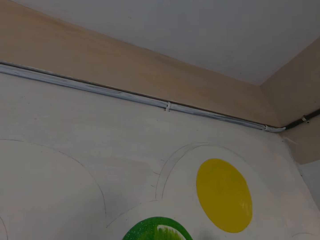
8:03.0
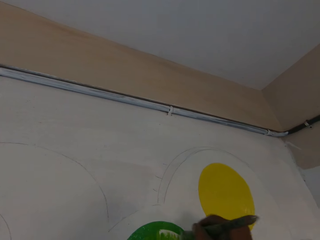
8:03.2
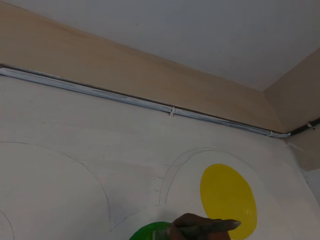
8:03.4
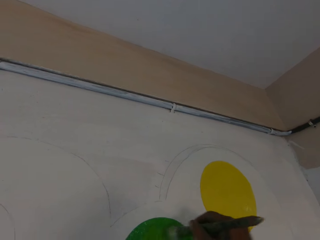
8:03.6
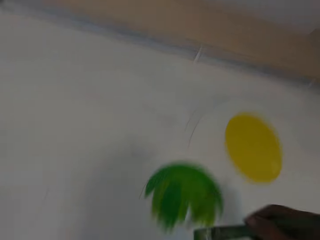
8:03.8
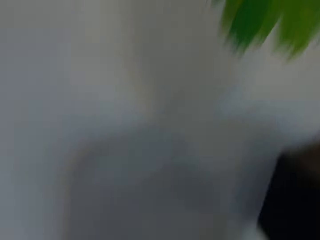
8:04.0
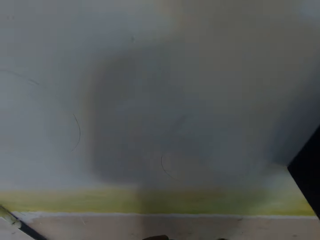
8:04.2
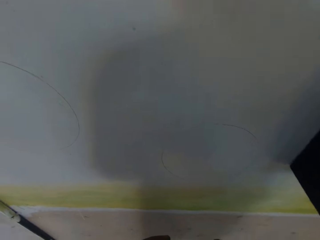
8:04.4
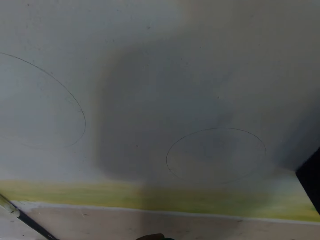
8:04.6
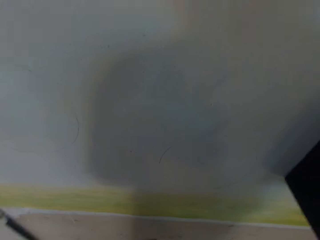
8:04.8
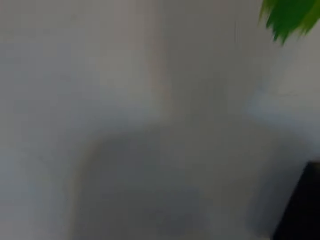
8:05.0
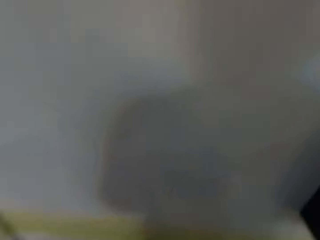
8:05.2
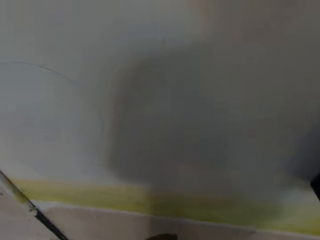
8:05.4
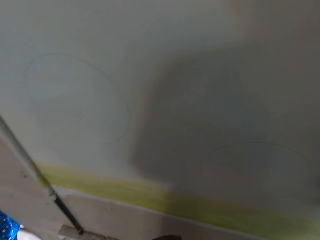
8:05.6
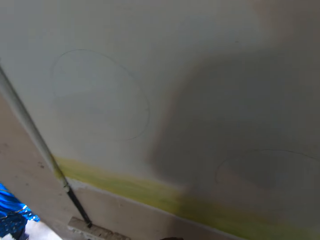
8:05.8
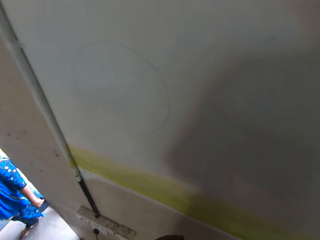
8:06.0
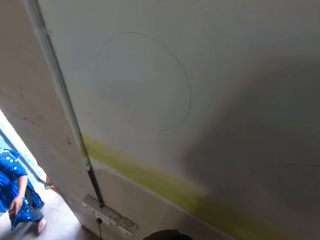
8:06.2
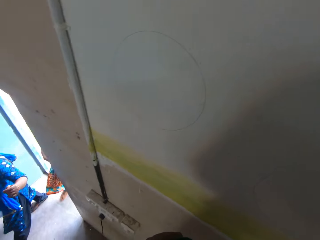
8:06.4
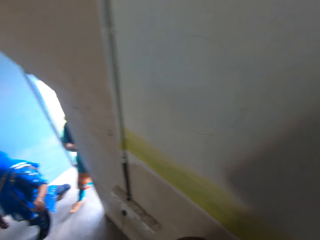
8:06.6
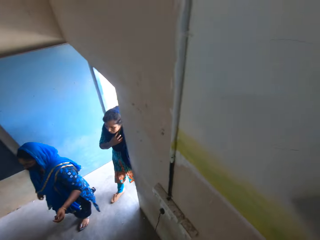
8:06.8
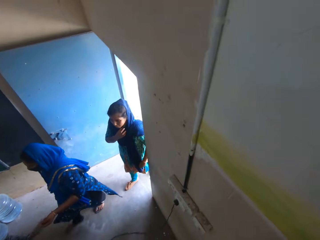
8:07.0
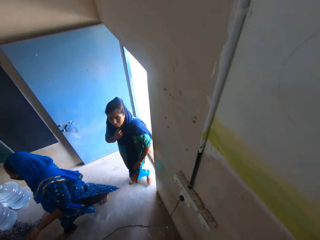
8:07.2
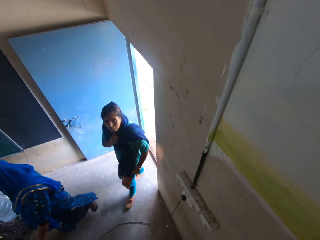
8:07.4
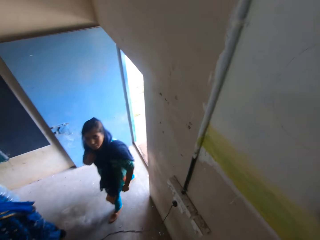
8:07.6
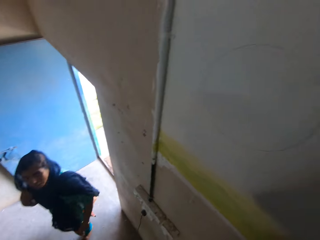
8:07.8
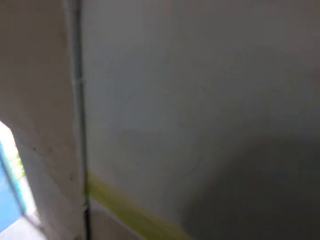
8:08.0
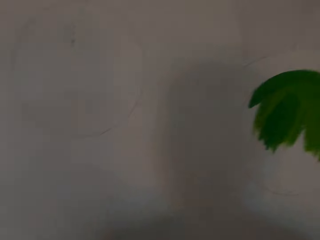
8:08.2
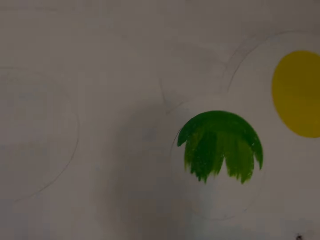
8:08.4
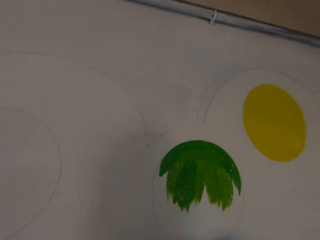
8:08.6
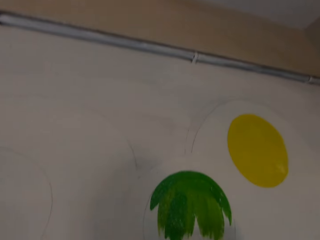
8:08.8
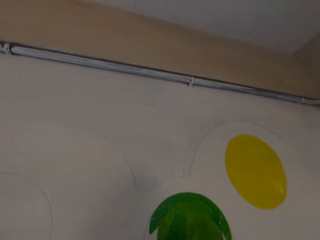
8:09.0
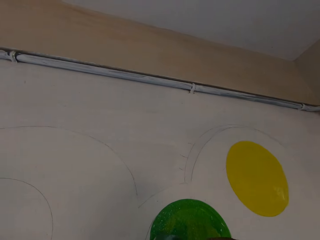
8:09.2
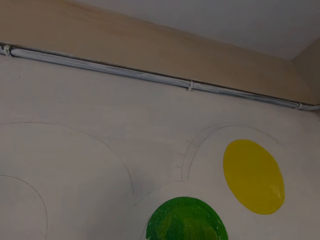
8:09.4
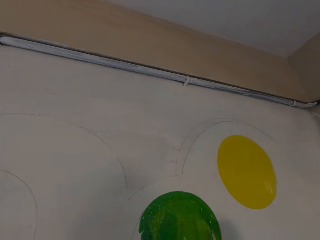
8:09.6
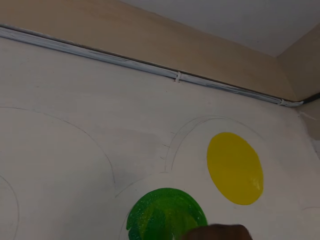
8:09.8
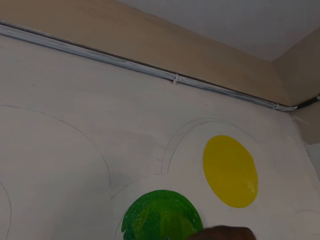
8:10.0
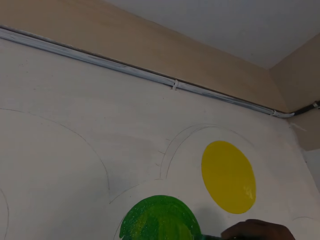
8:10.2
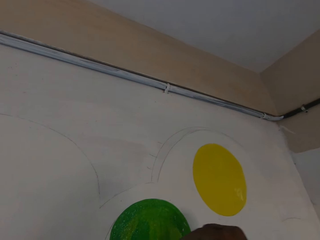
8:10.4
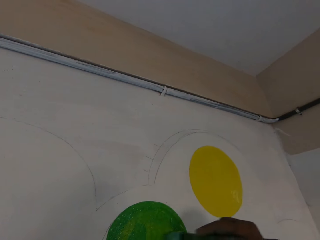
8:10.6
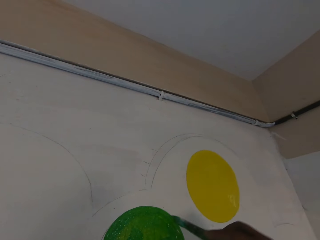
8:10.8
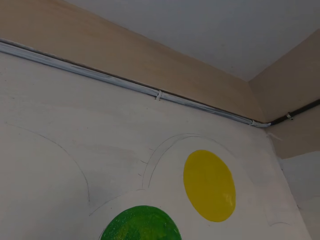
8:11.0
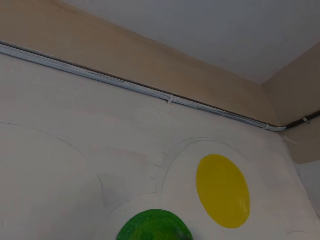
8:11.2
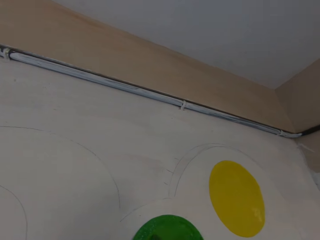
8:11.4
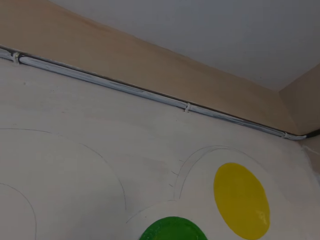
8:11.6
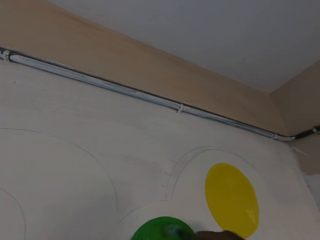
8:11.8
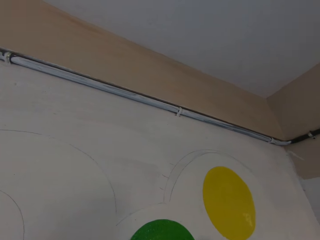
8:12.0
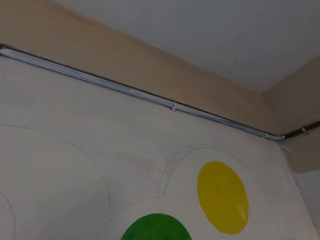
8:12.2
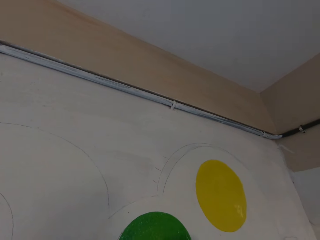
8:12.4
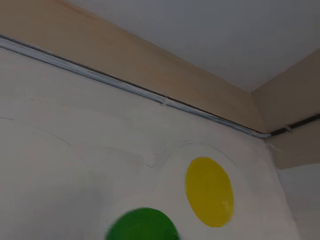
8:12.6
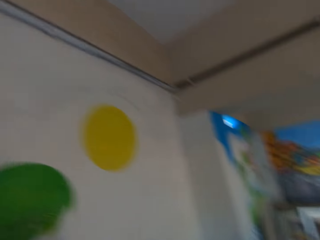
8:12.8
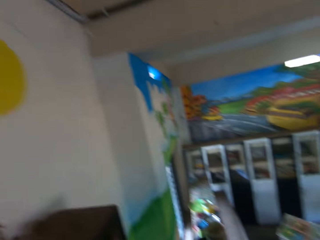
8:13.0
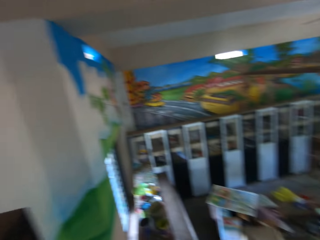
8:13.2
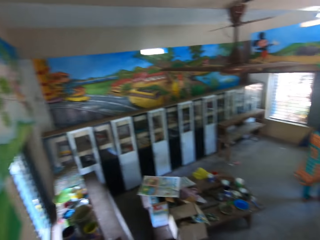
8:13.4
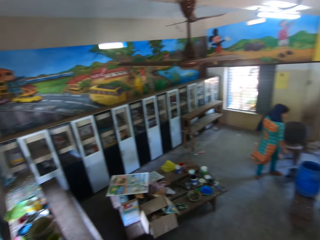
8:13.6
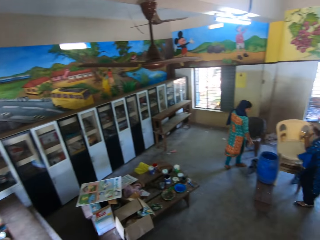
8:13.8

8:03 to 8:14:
The camera wearer interacts with a woman and another woman. He dips the paintbrush in his right hand into the paint can in his left hand. He drops his hands. The other woman touches her sari with her right hand. The camera wearer paints the wall with the paintbrush in his right hand.

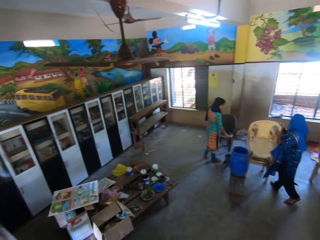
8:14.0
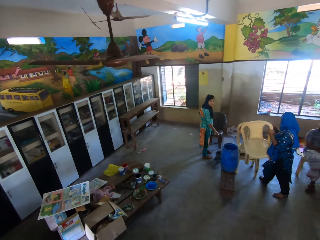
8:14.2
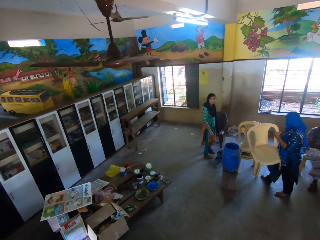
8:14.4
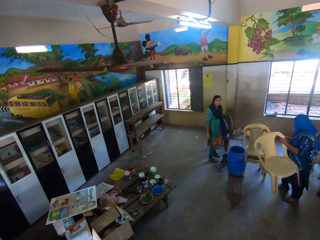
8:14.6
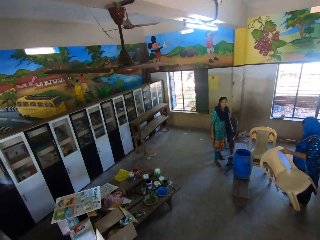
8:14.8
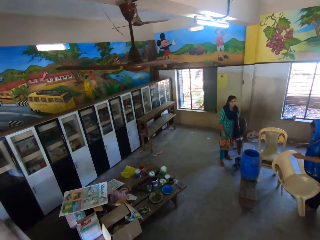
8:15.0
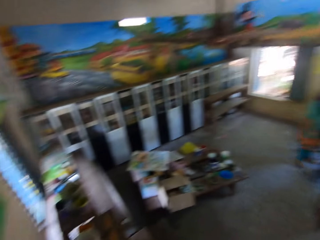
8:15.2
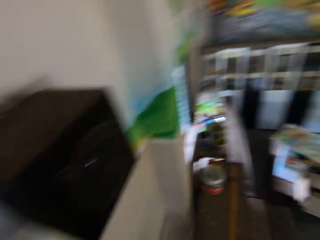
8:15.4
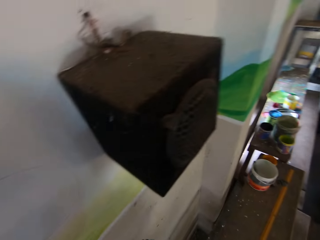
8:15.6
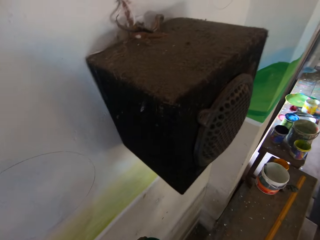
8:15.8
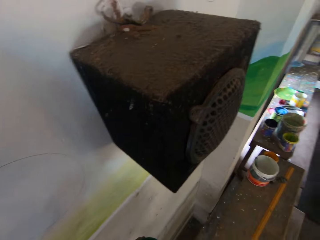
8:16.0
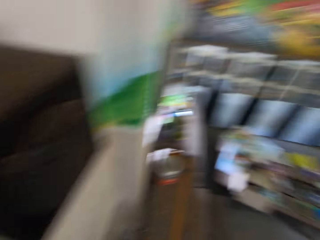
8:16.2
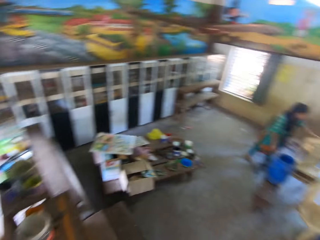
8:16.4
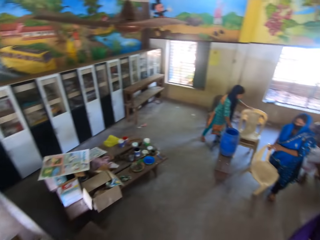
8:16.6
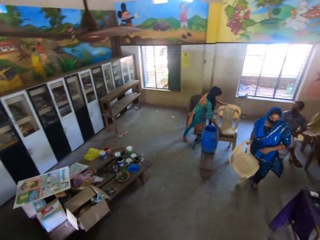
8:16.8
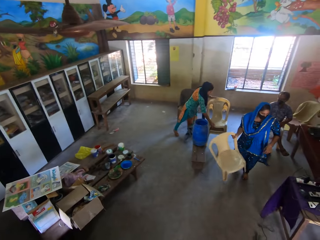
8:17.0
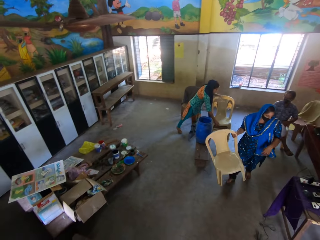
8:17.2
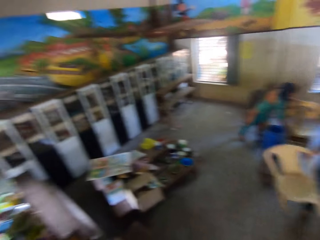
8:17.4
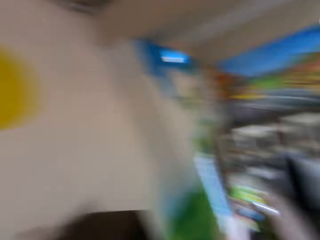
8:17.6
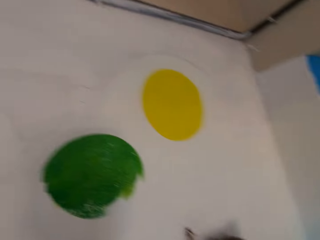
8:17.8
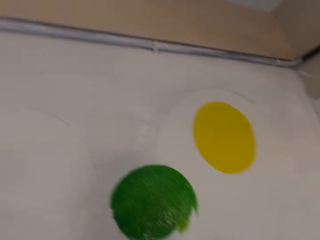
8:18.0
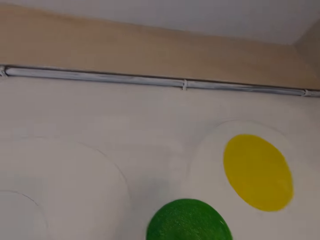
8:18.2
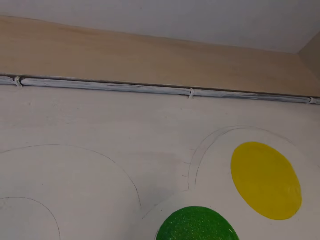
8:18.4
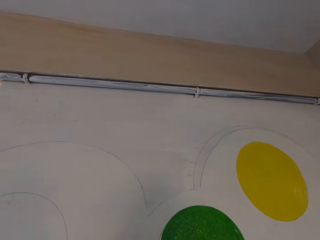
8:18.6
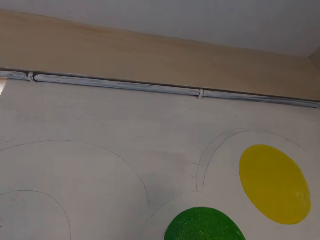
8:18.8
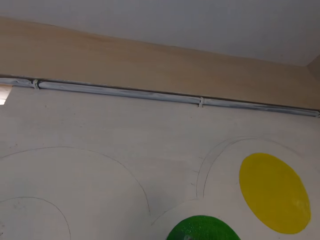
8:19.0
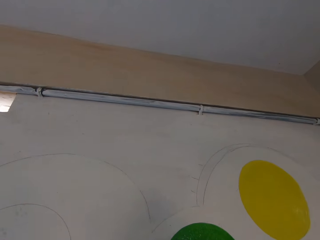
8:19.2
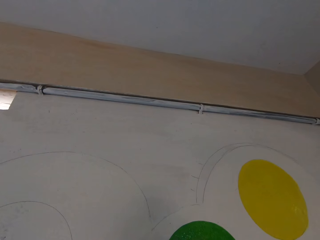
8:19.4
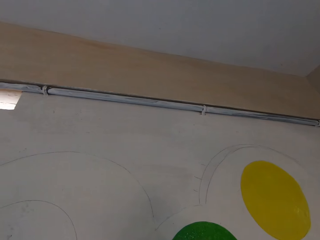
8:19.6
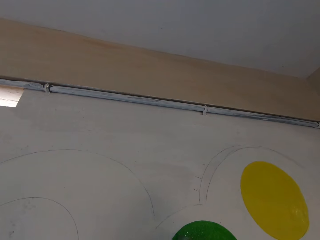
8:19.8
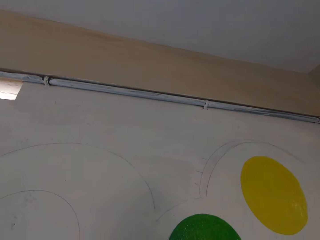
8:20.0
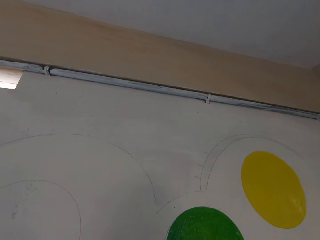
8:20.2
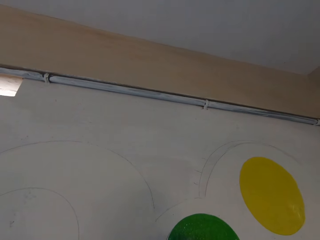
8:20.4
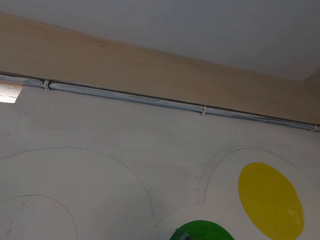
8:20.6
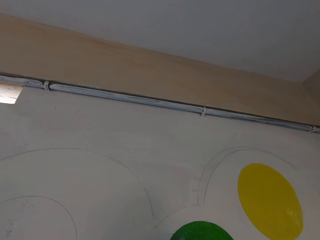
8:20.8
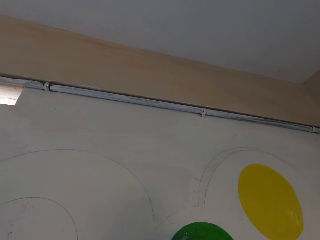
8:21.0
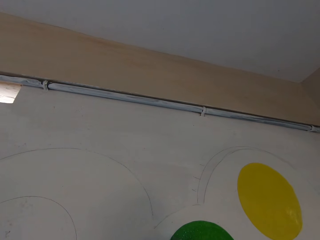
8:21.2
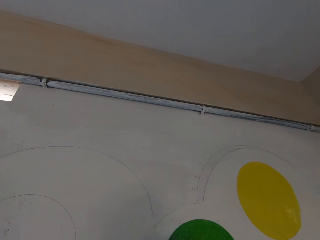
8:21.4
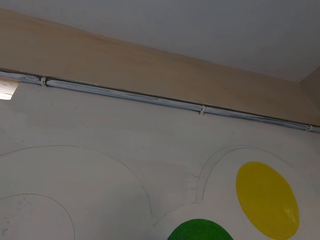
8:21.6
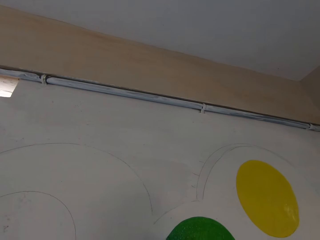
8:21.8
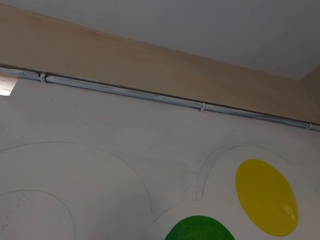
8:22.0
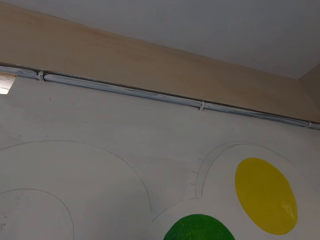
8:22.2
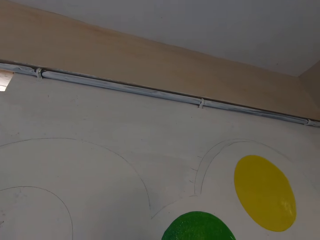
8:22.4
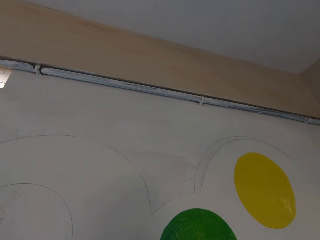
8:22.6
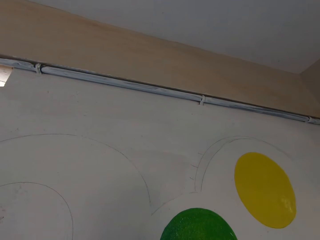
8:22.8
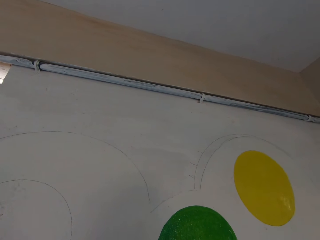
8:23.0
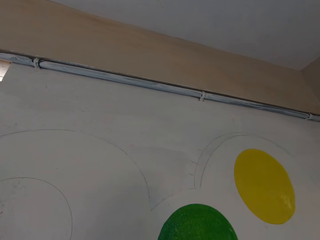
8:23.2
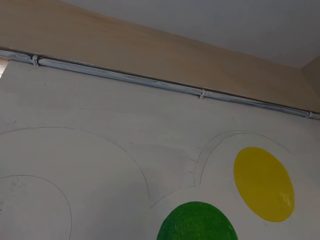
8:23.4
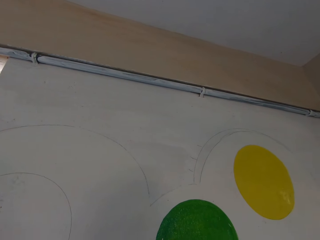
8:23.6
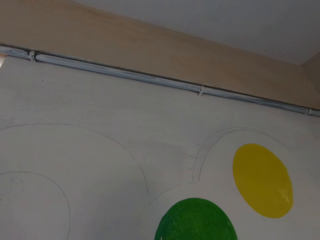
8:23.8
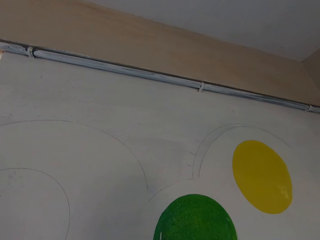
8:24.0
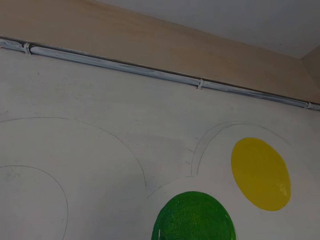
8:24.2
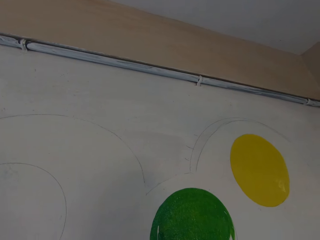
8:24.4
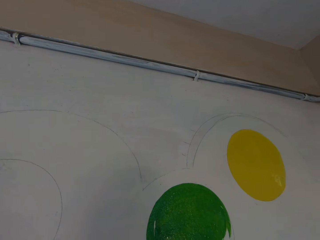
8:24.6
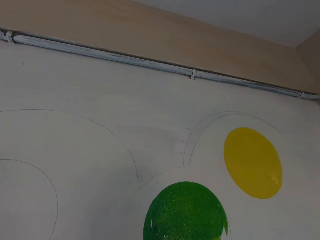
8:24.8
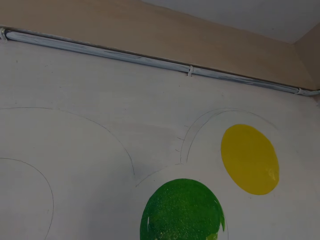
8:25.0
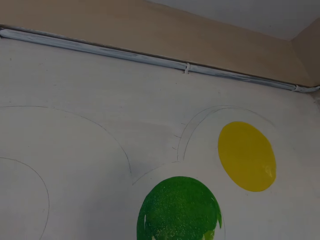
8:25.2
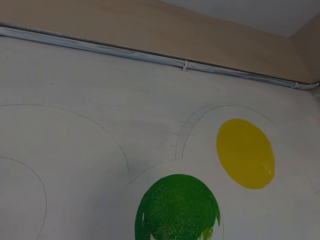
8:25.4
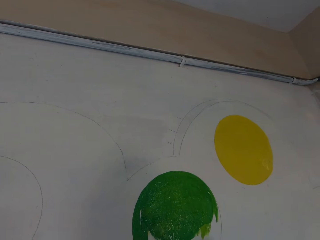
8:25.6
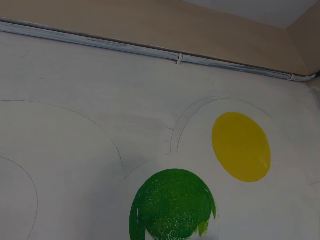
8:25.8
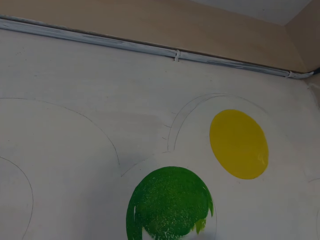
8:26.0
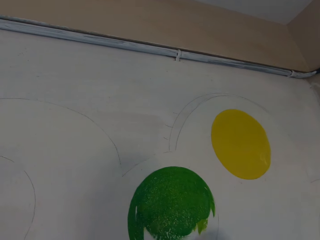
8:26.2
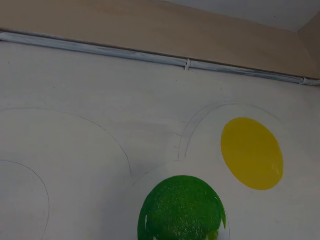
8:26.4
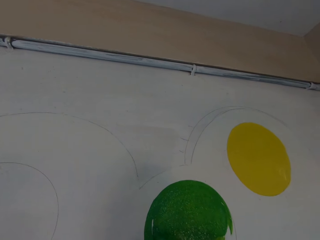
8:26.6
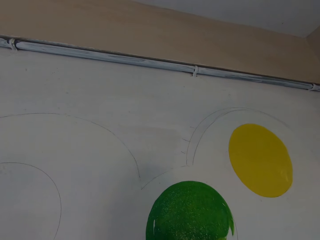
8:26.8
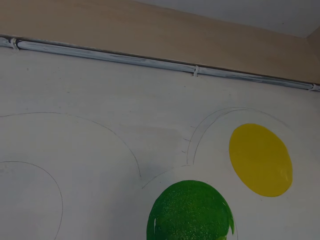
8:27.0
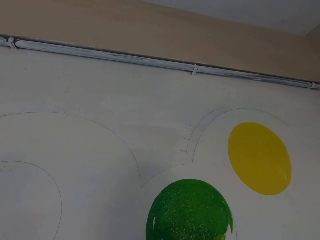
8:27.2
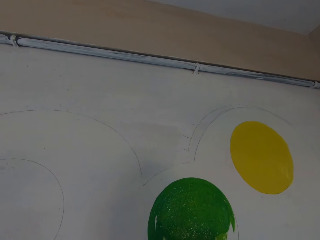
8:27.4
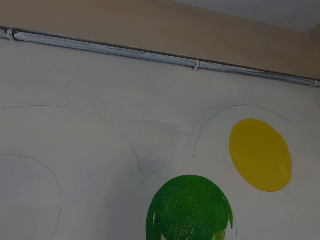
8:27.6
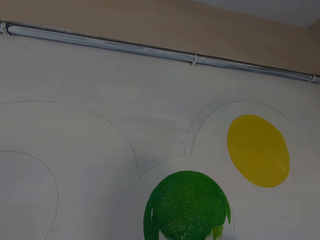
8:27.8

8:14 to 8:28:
The first woman drops a chair on the floor with her left hand. She picks the chair from the floor with her right hand. The camera wearer paints the wall with the paintbrush in his right hand.
